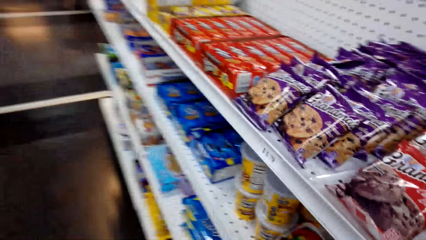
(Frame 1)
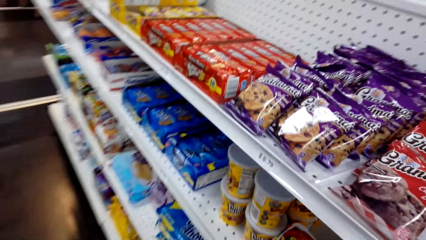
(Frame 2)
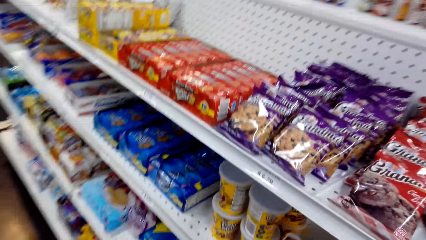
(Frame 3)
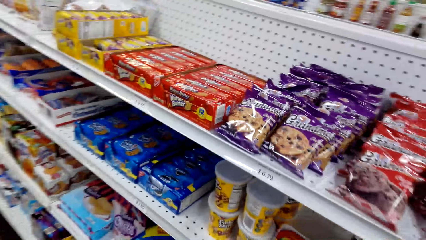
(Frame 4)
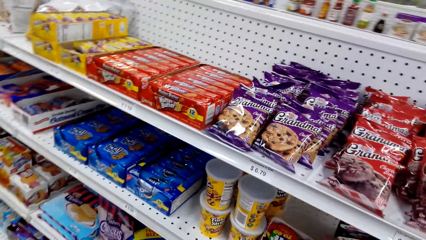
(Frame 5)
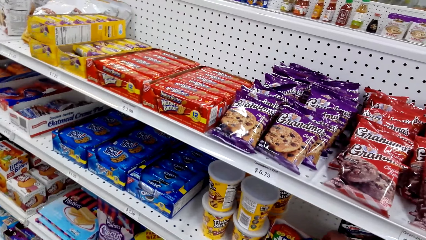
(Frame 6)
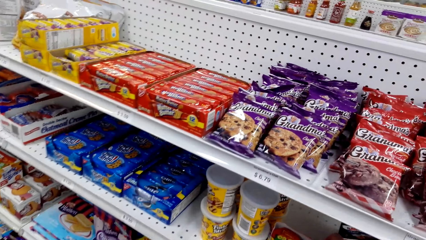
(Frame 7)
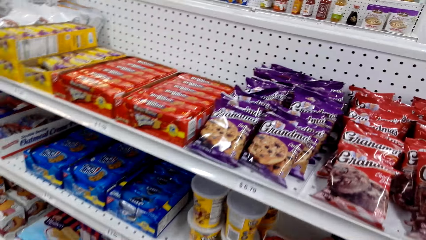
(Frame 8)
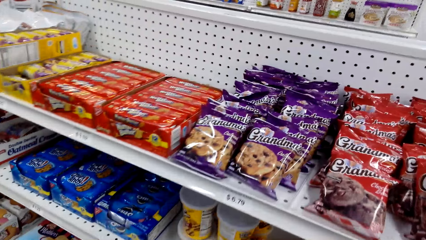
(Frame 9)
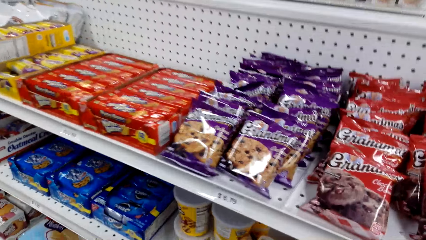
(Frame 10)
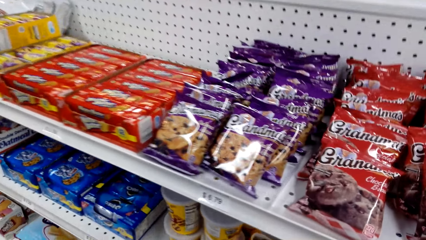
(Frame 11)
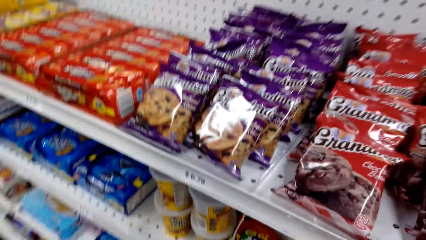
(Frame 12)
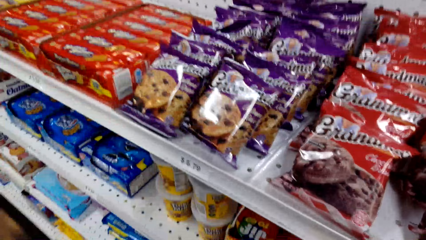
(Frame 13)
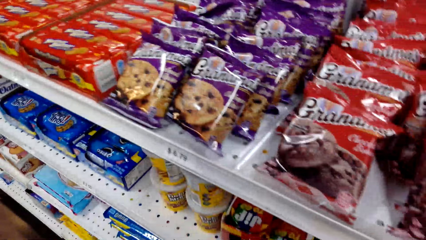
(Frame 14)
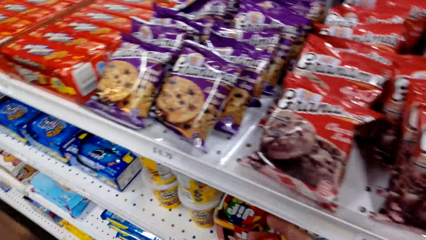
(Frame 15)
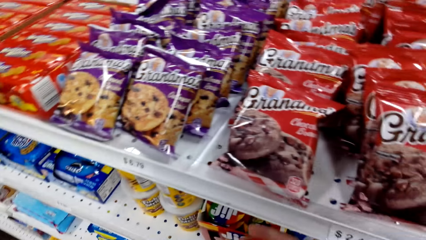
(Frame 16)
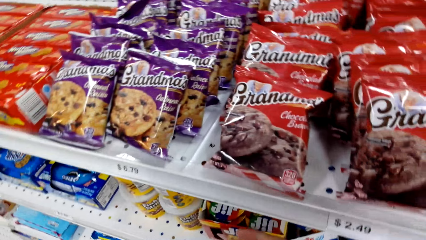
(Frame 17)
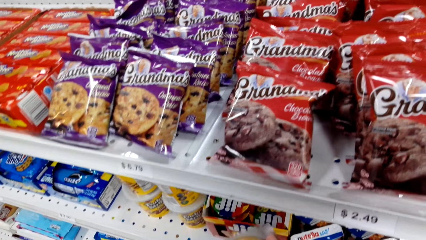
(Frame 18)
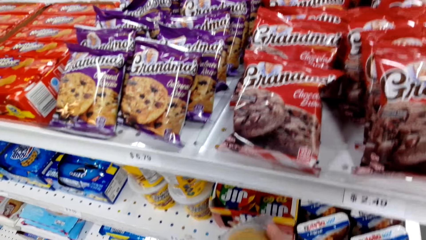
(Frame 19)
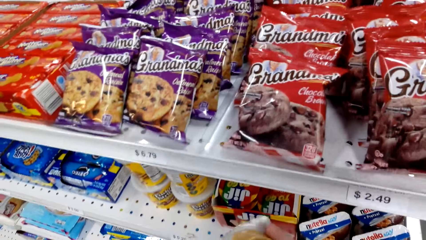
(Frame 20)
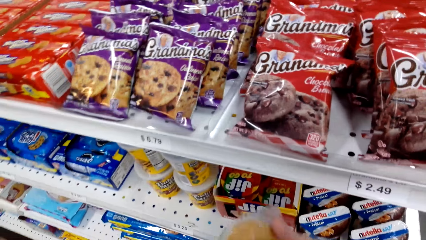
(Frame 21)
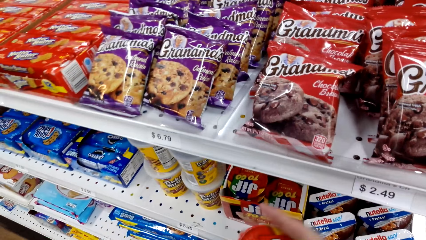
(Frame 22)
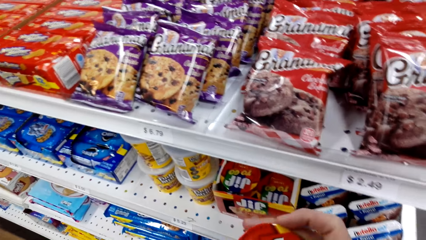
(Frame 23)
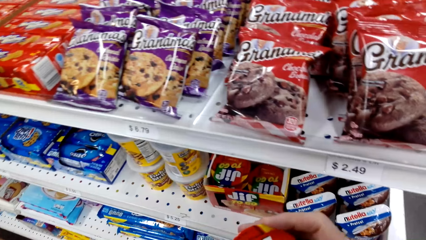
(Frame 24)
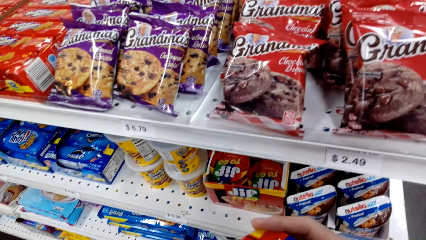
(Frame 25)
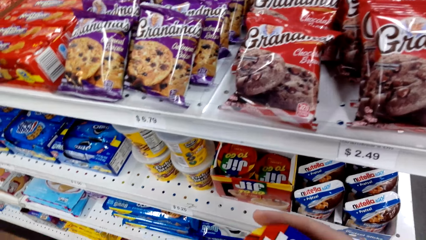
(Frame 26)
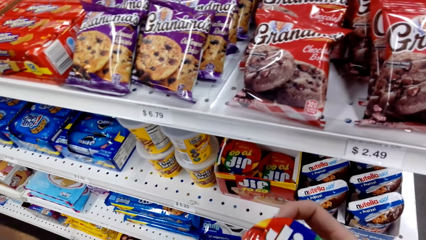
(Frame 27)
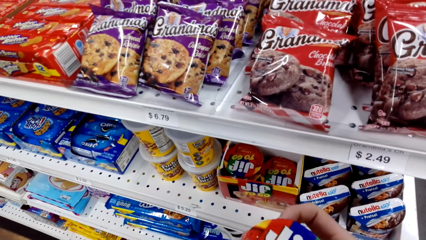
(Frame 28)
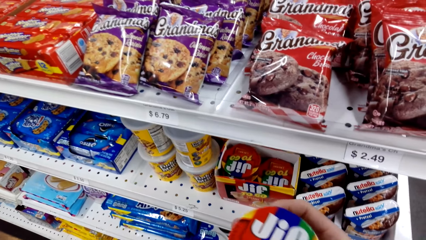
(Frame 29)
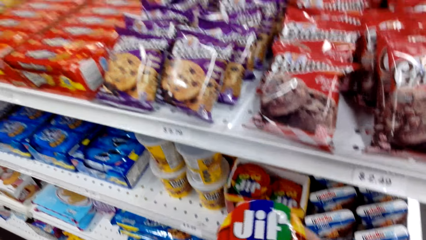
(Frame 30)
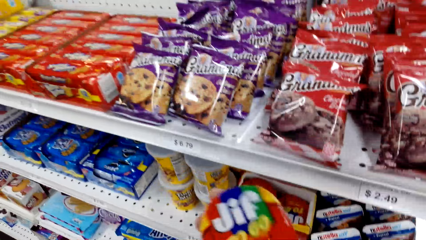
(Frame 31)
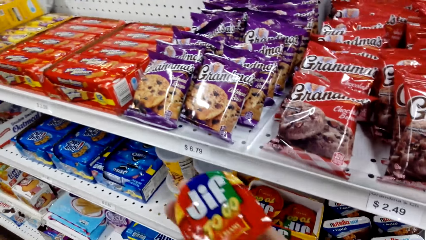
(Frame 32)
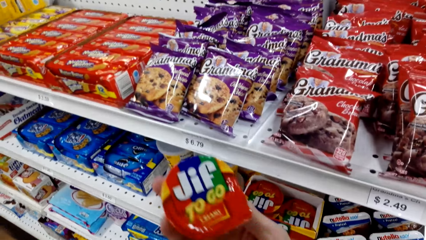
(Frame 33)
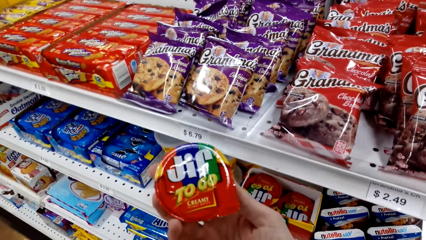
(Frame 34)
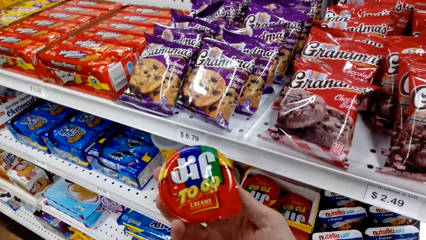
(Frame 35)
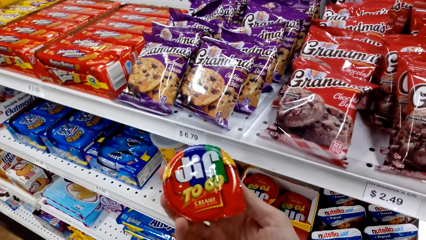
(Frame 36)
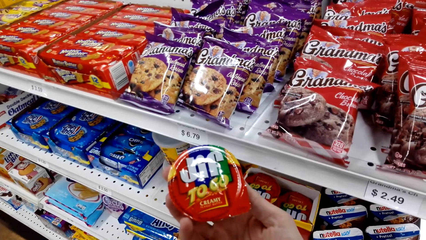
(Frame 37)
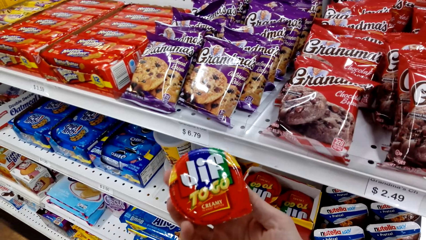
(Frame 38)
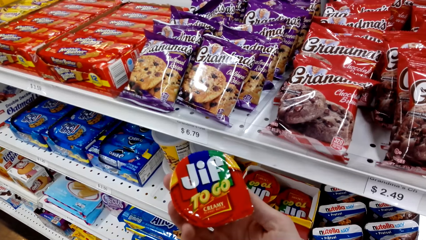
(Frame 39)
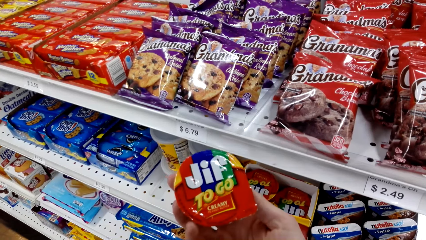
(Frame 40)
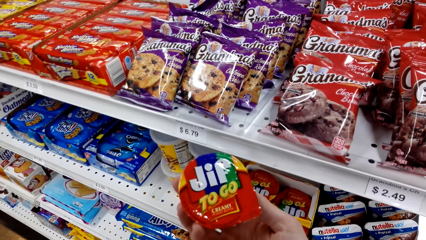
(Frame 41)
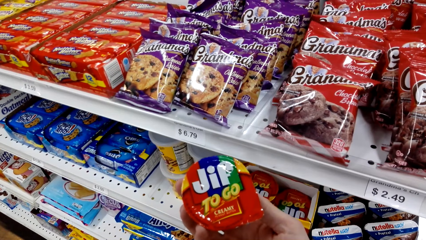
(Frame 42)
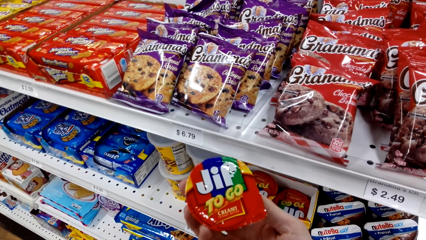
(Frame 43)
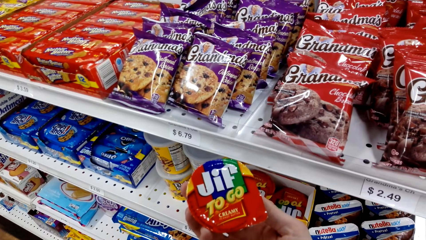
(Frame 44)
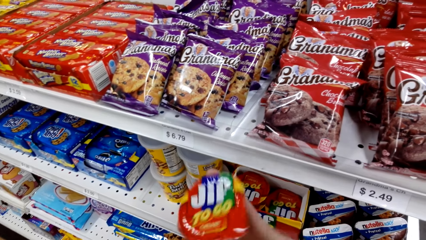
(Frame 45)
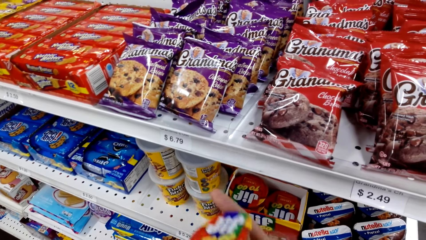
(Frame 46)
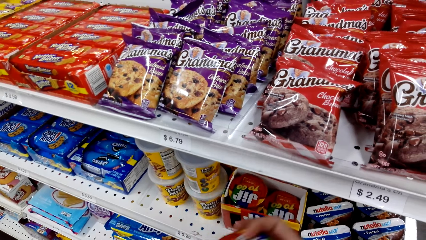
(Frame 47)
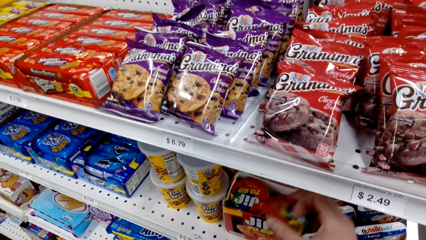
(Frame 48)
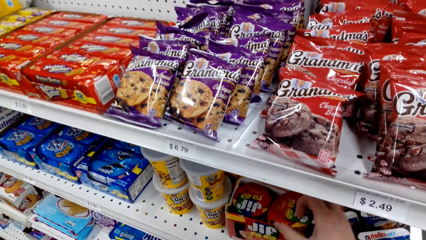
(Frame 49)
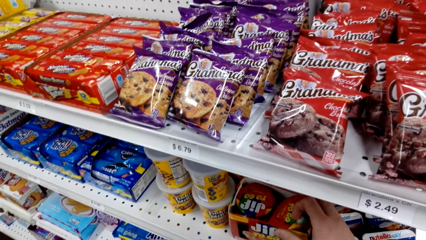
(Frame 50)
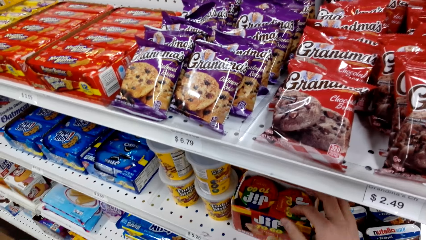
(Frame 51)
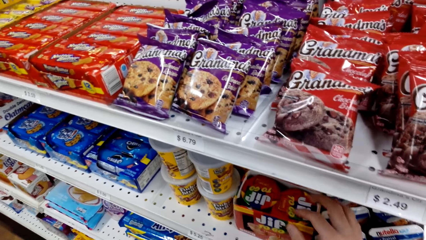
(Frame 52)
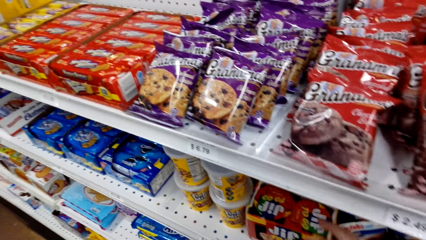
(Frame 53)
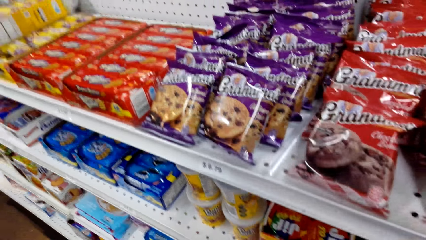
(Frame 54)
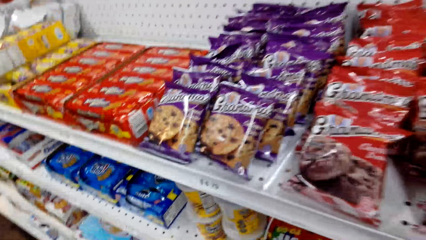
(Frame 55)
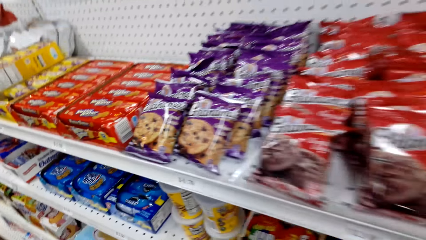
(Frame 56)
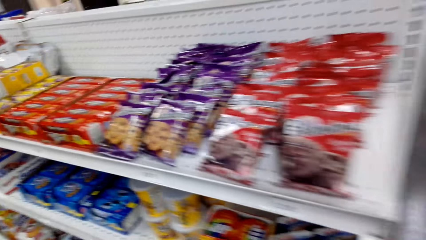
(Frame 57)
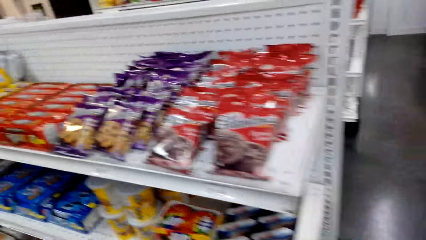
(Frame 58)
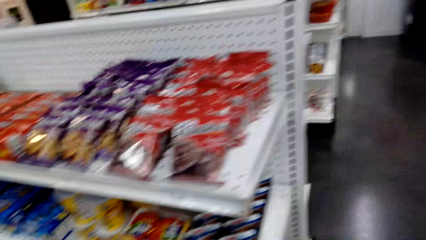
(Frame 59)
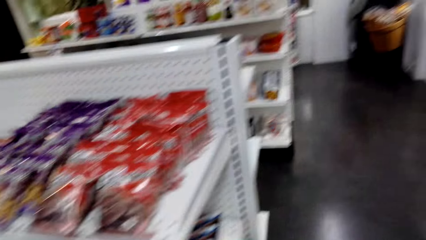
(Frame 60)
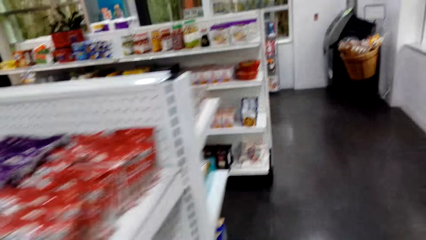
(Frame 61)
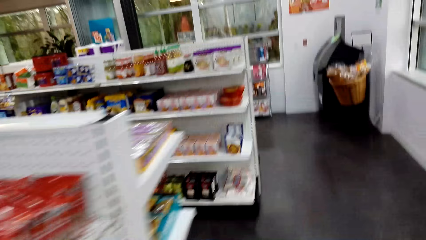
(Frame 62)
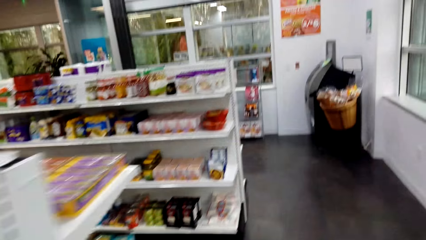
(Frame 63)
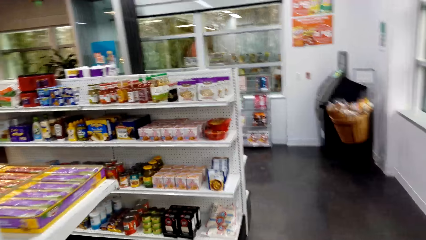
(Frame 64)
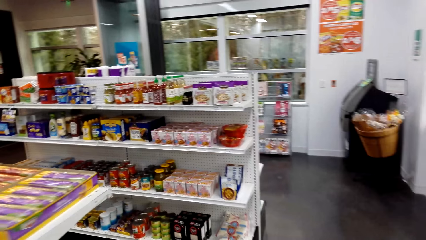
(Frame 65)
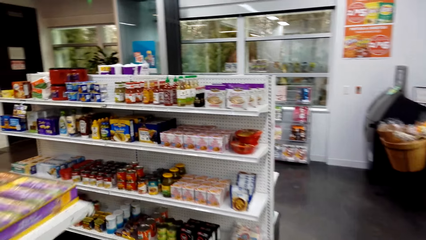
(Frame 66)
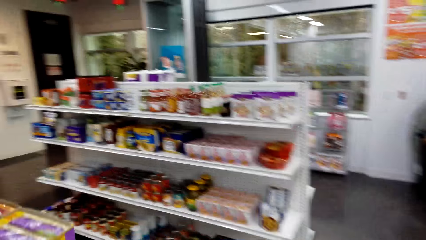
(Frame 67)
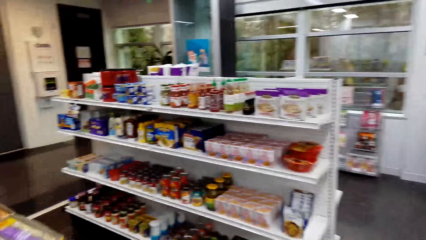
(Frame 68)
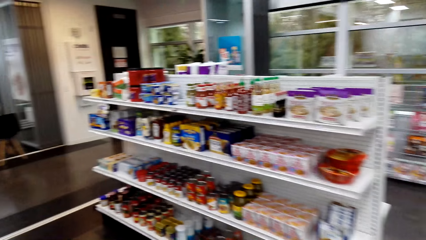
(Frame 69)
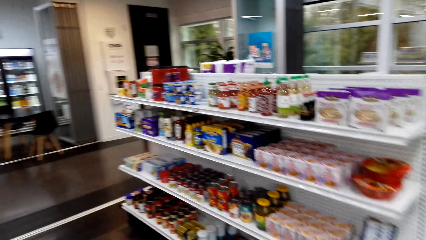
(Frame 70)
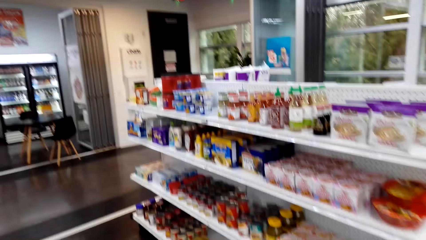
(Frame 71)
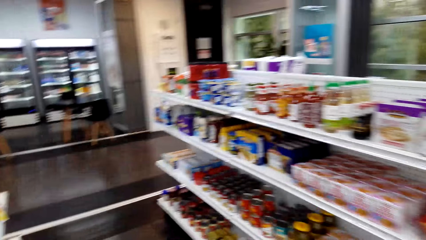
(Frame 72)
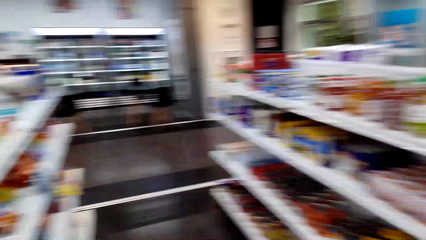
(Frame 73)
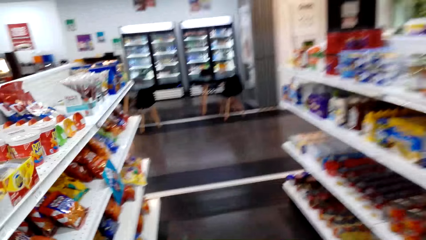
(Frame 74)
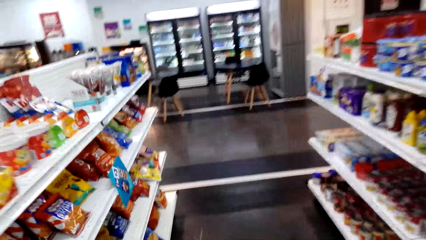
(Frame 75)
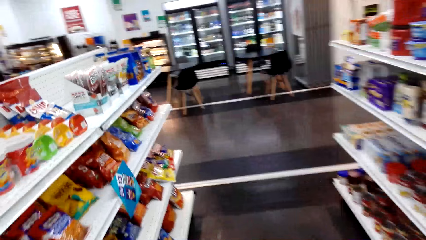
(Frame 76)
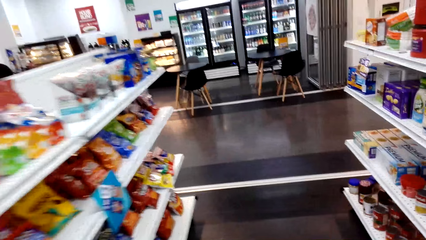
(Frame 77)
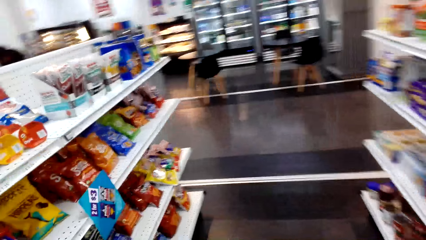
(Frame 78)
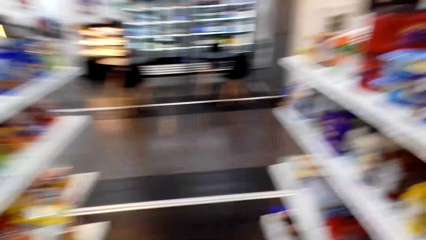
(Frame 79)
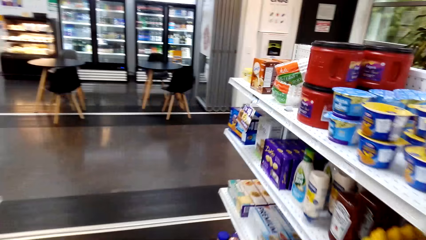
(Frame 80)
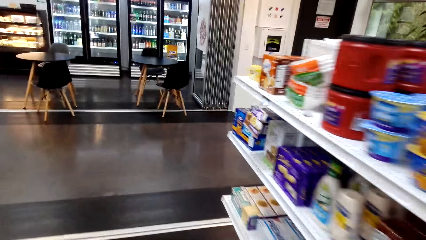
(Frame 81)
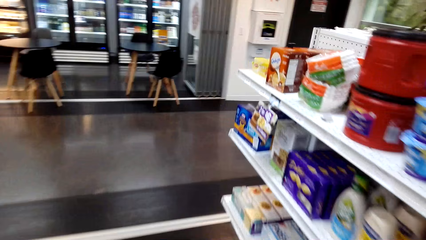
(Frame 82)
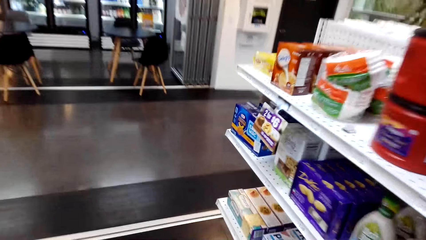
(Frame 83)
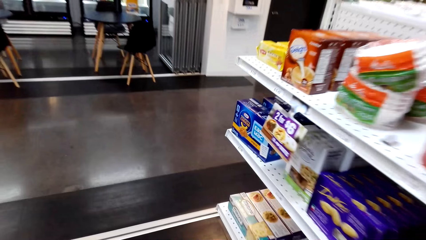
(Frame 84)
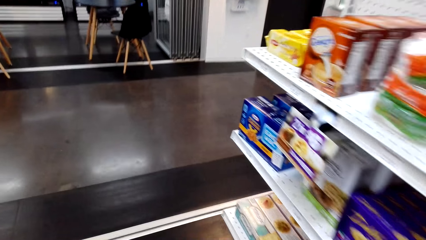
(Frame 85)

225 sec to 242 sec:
The camera wearer picks up a packet from the shelf. They look at the packet. They pick up JIF. They talk. They put the JIF on the shelf. They walk across the store.
